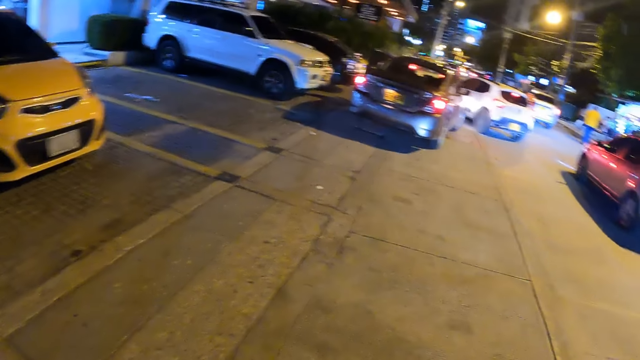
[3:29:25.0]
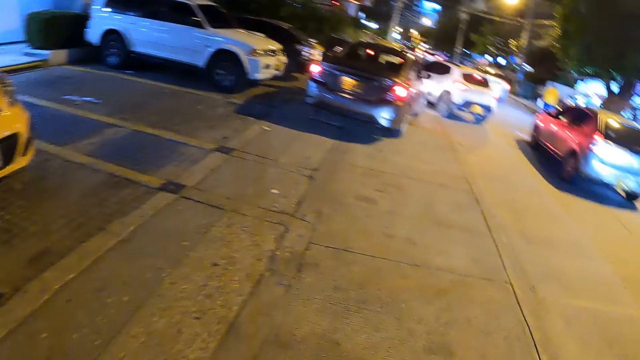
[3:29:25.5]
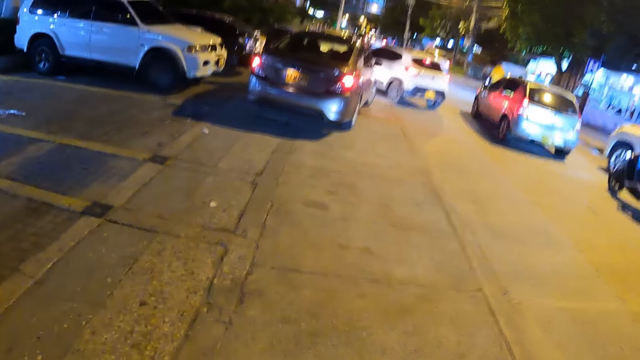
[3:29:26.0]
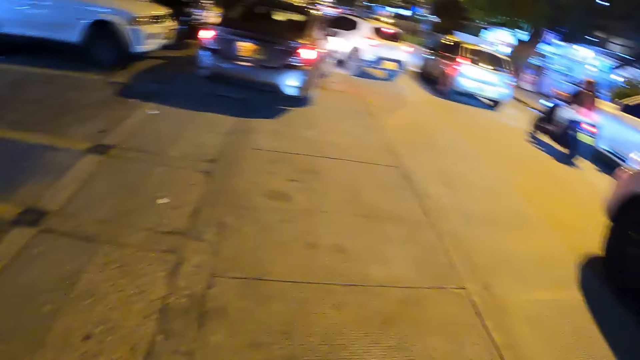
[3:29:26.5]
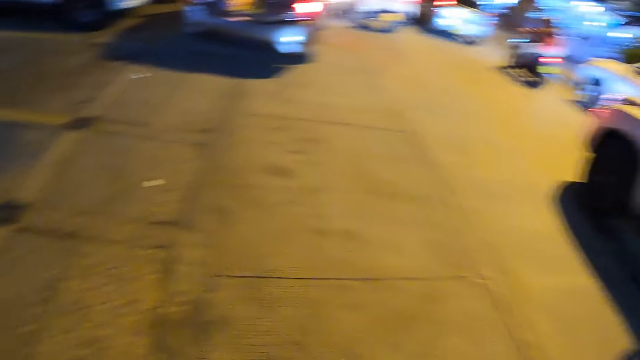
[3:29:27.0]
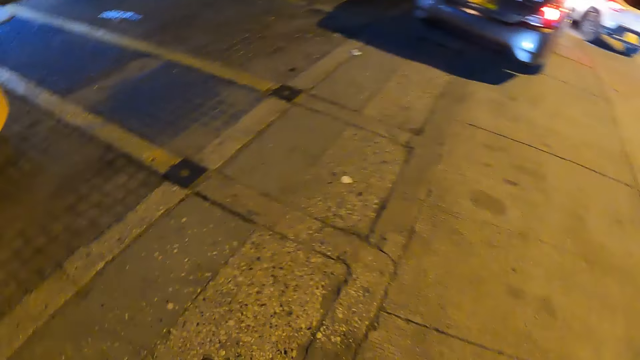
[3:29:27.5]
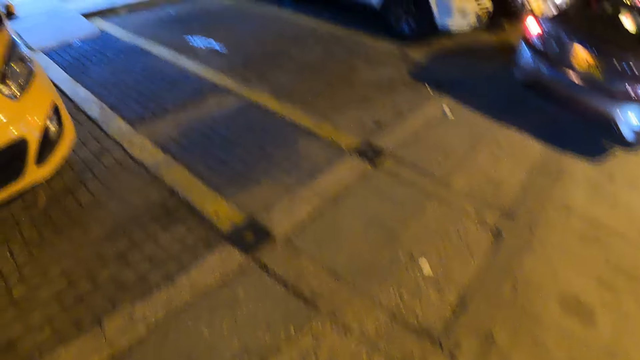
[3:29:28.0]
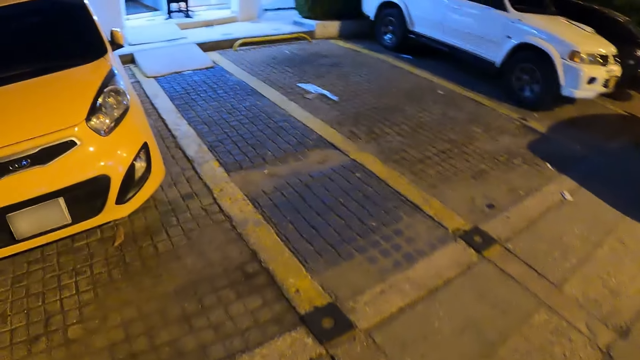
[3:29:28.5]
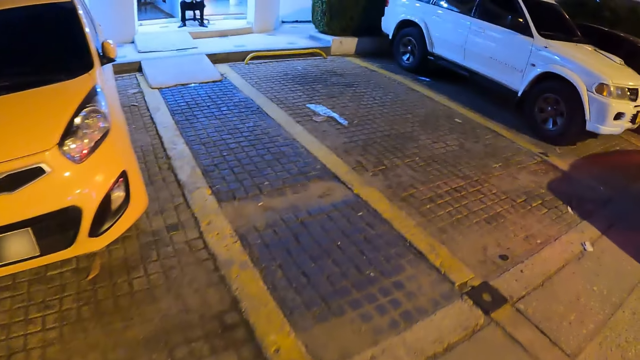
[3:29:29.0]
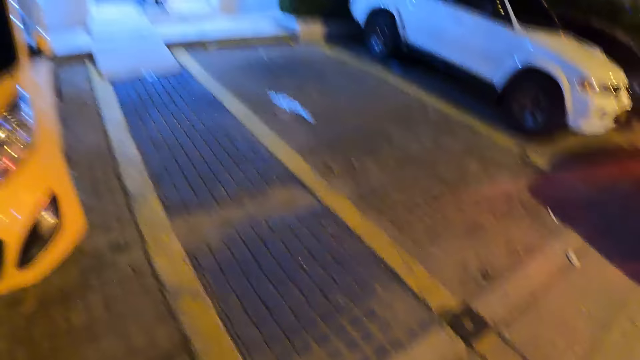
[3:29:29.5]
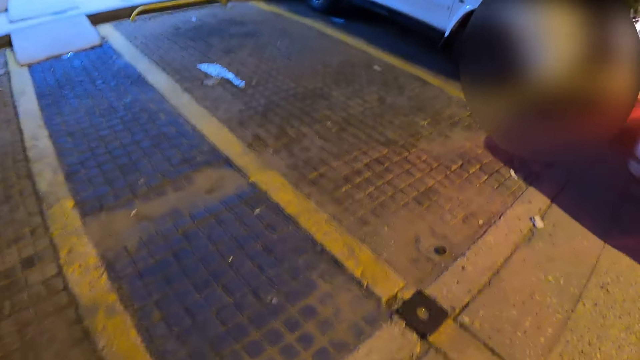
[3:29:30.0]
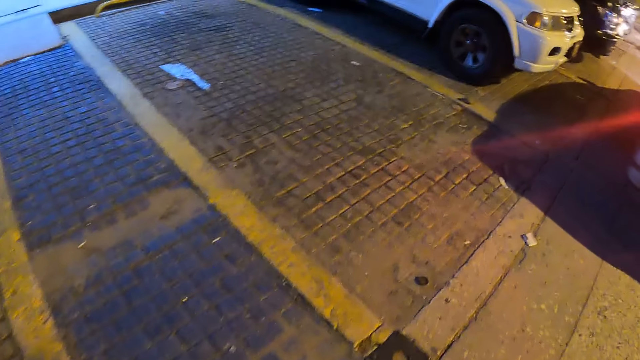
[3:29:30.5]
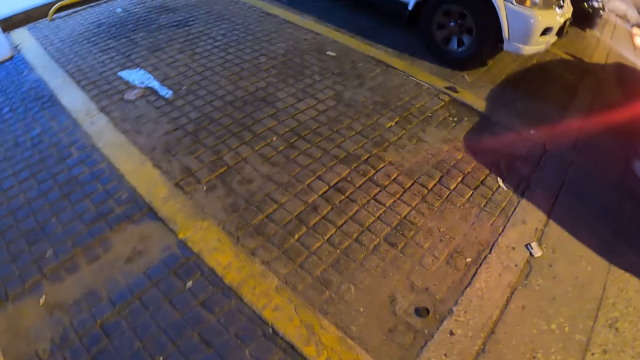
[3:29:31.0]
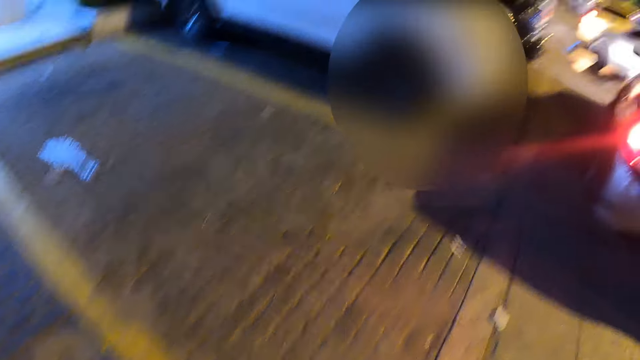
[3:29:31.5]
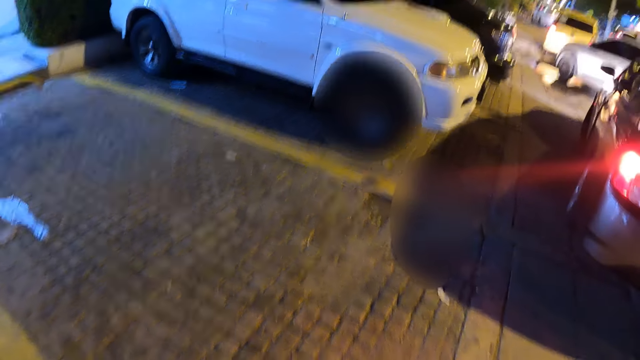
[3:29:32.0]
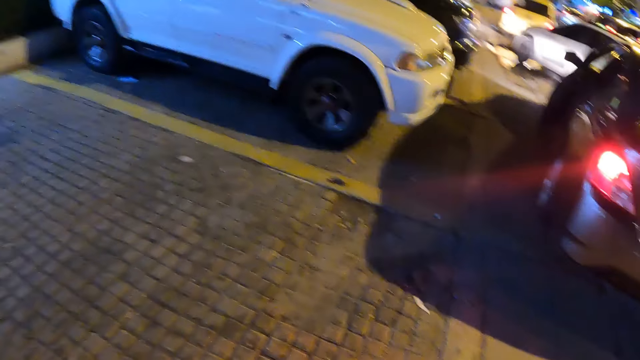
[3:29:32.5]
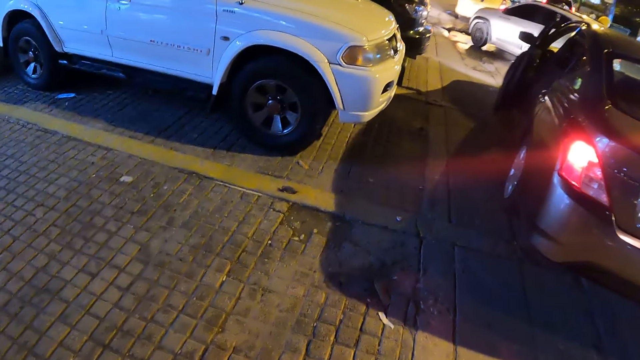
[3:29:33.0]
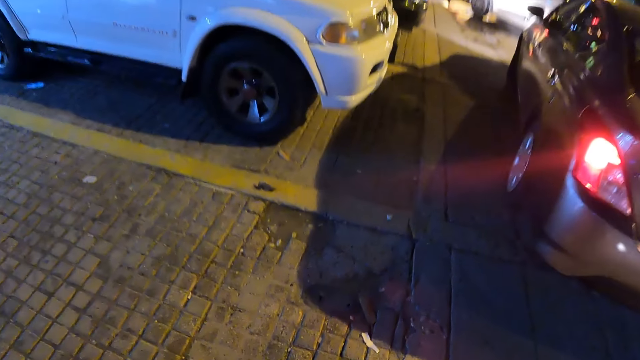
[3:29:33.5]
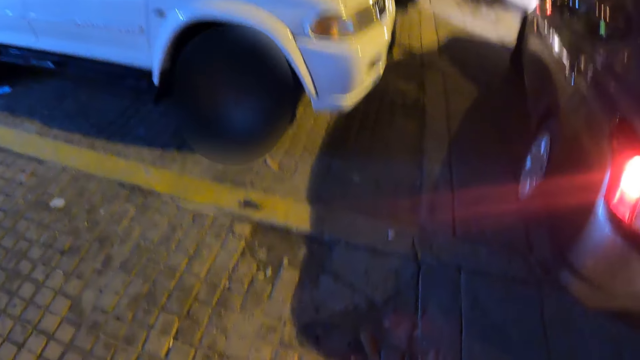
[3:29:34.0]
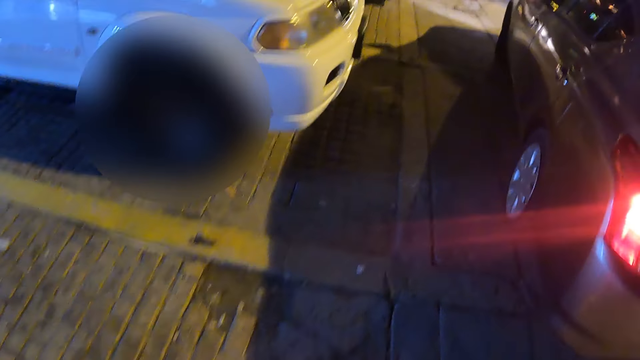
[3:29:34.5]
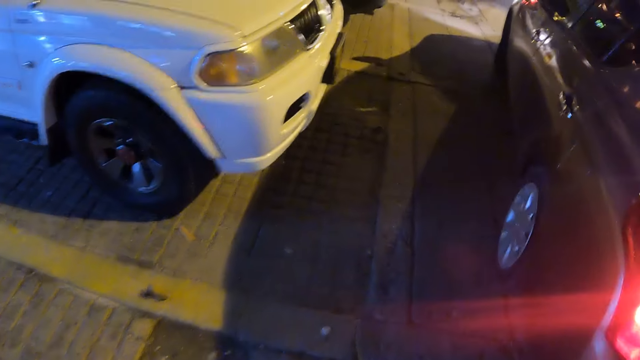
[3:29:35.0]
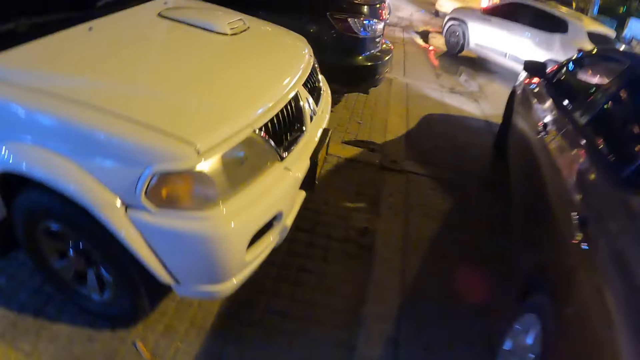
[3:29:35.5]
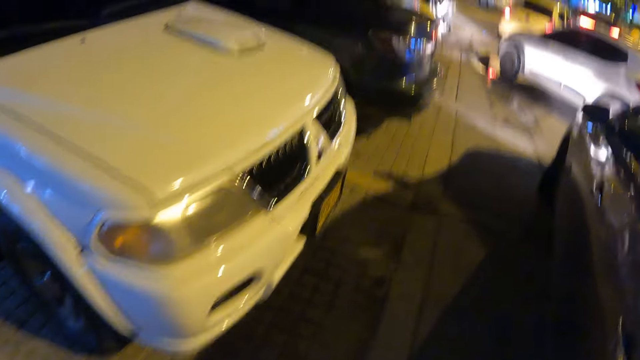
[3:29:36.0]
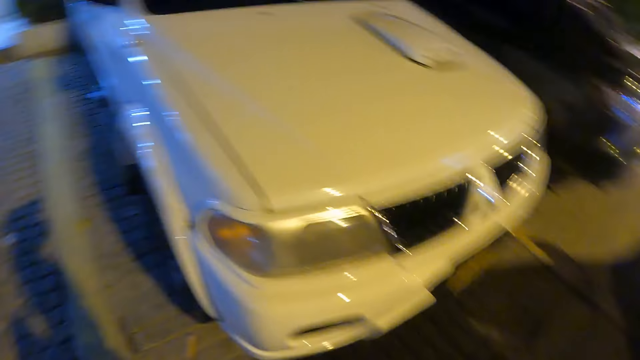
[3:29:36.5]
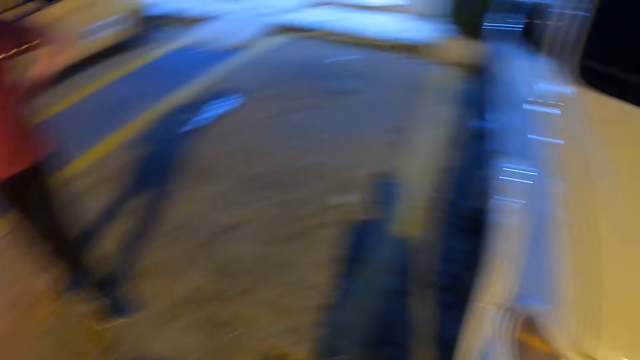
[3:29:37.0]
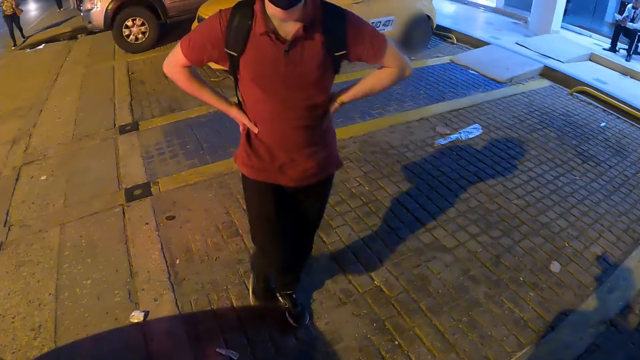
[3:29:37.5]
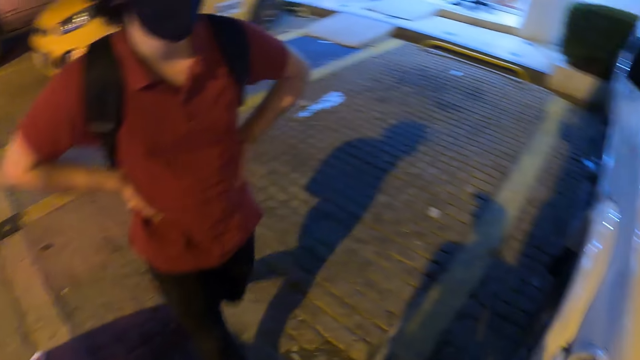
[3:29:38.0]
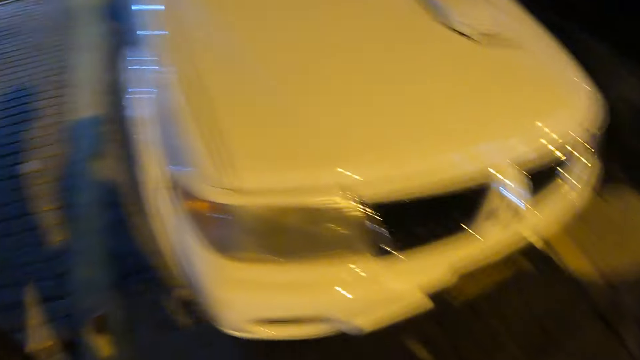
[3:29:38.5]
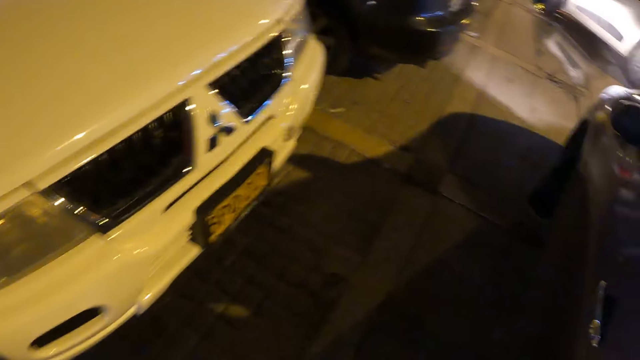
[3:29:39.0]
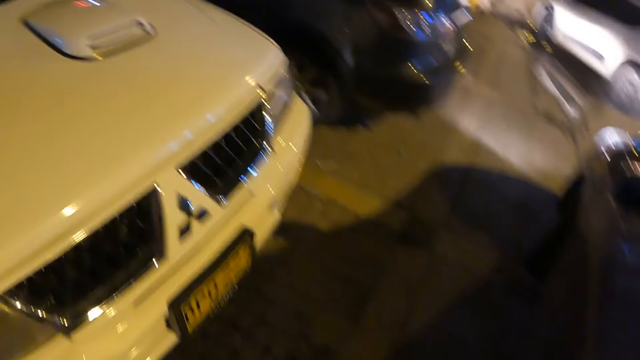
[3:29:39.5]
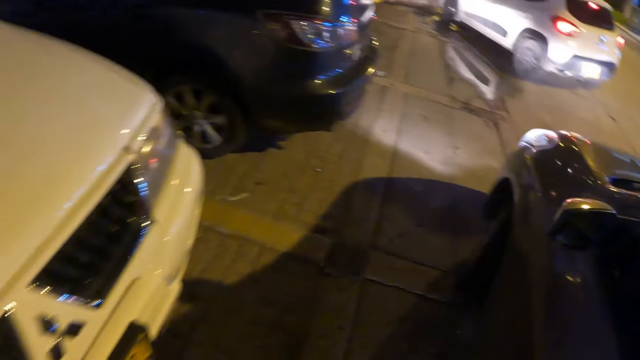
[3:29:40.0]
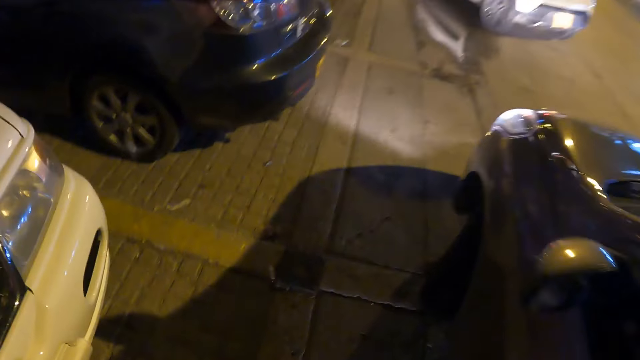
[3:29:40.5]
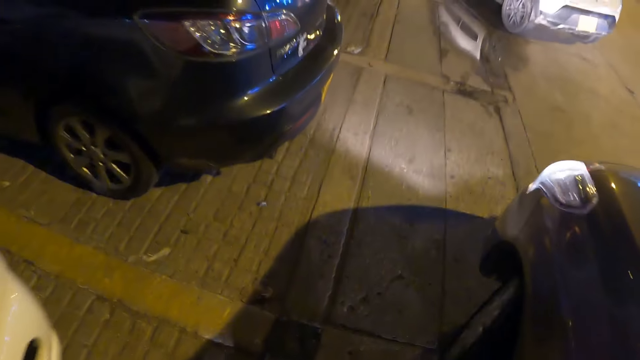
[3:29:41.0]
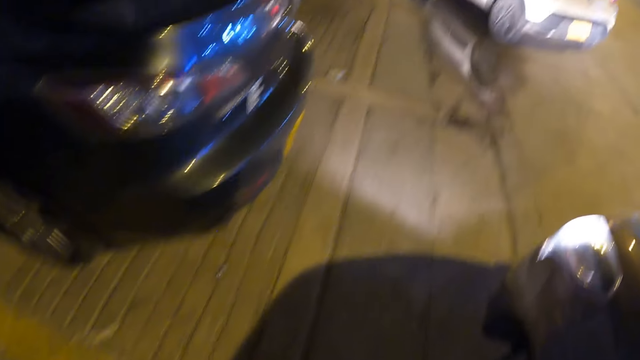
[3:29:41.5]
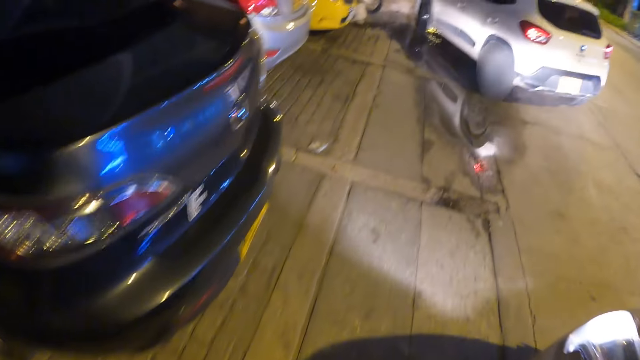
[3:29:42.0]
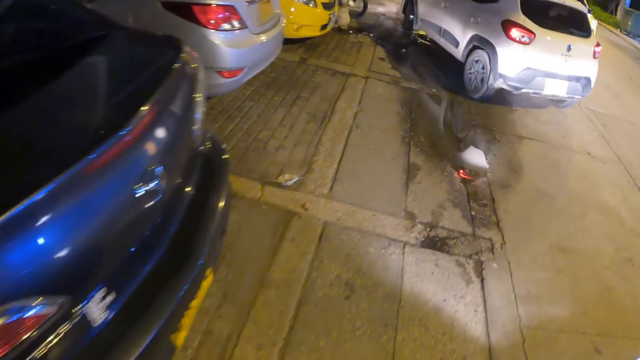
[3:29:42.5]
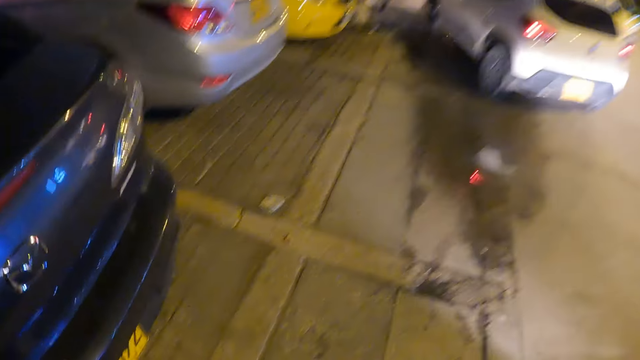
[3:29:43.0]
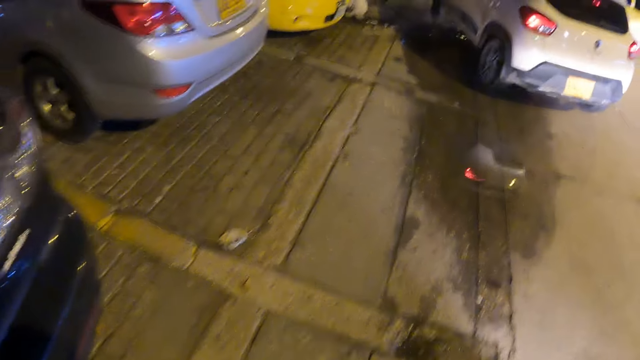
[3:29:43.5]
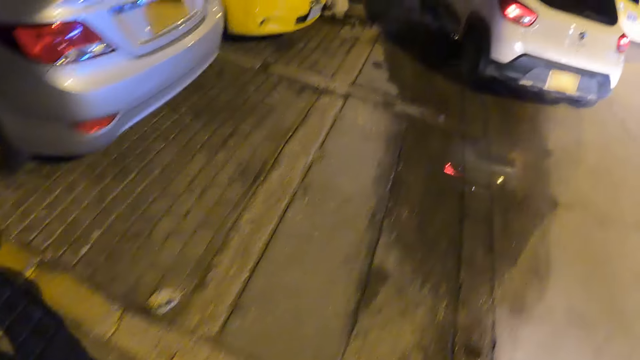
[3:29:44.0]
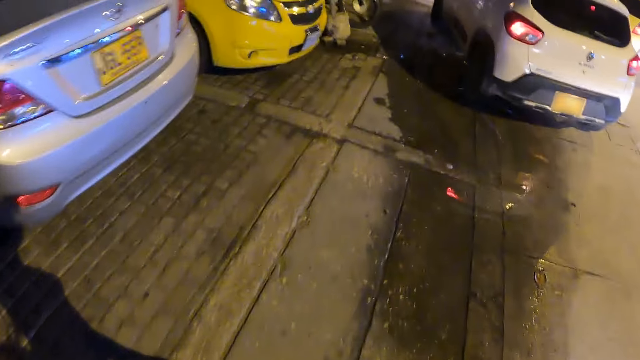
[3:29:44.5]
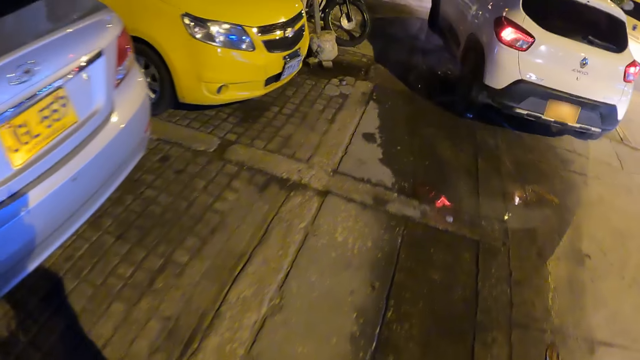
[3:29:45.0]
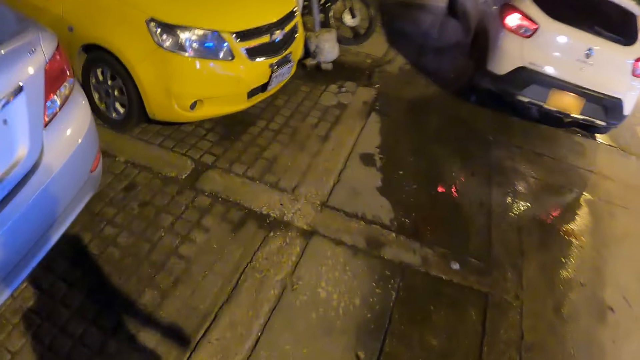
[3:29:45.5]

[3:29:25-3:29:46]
The camera wearer looks at a man. They look around. They walk on the pavement.
